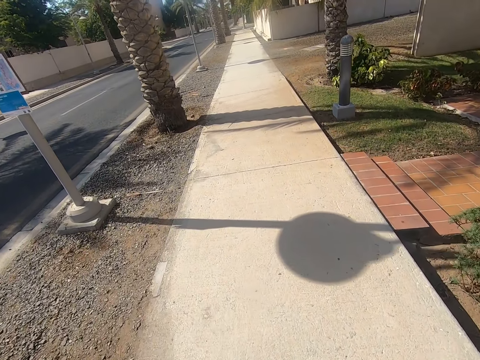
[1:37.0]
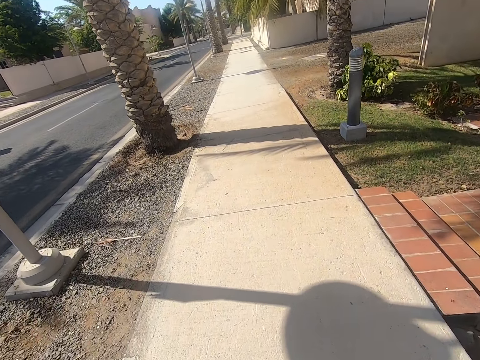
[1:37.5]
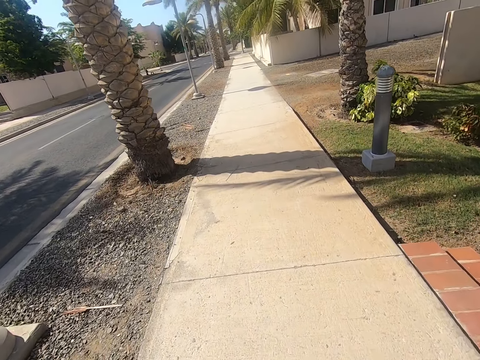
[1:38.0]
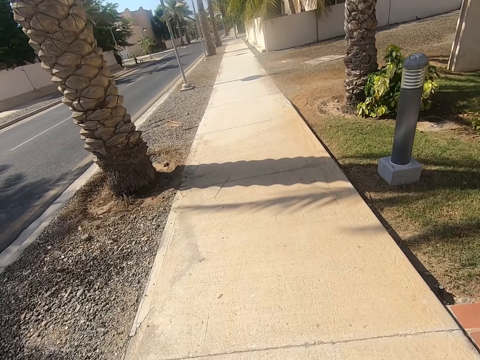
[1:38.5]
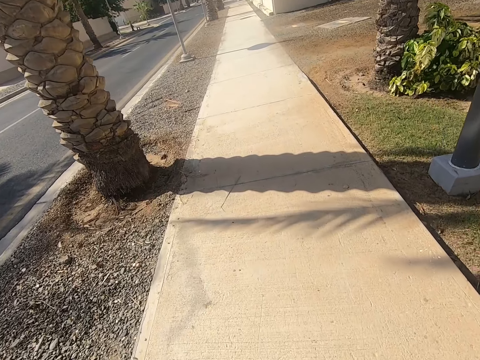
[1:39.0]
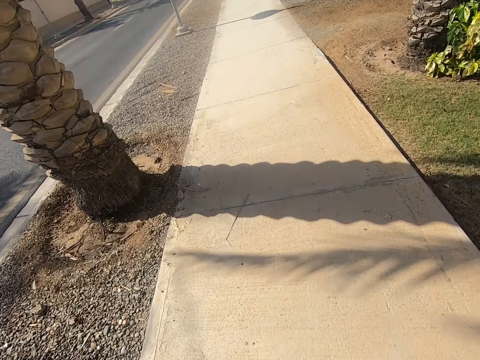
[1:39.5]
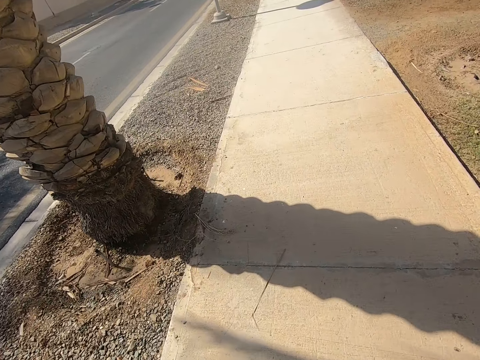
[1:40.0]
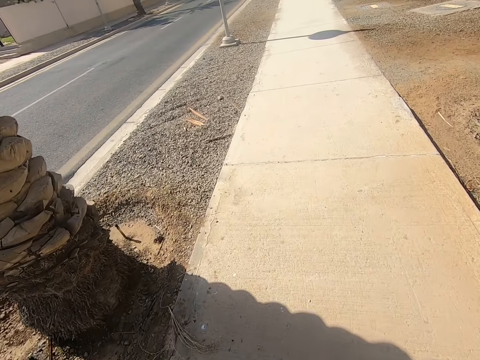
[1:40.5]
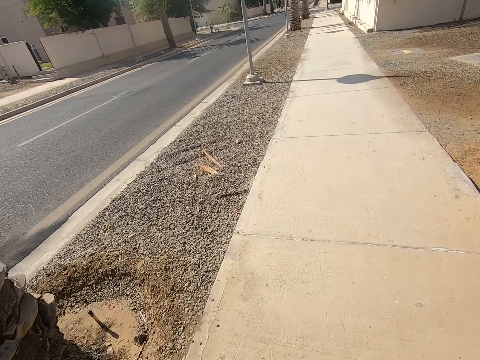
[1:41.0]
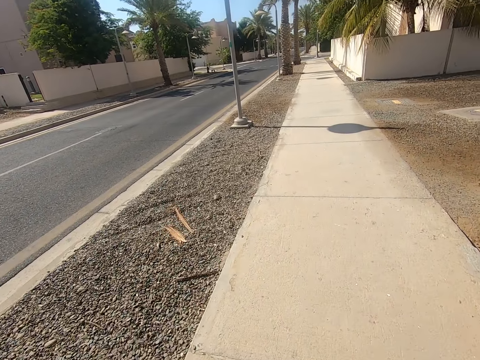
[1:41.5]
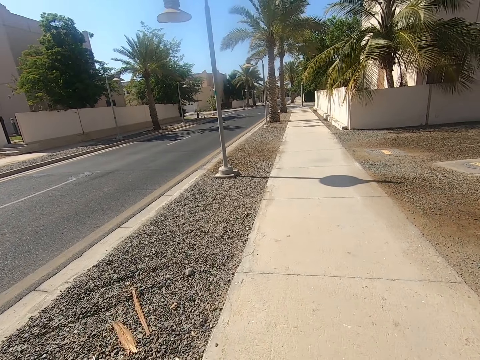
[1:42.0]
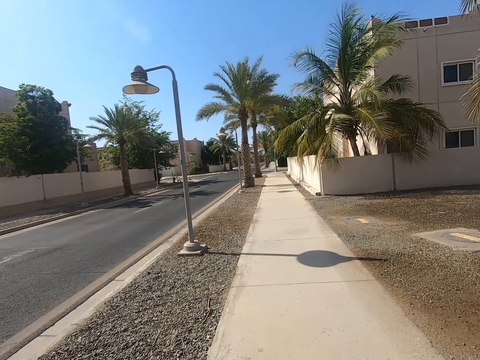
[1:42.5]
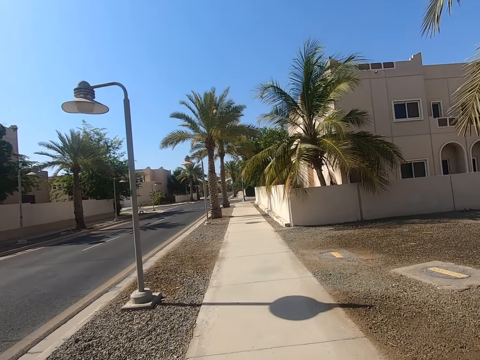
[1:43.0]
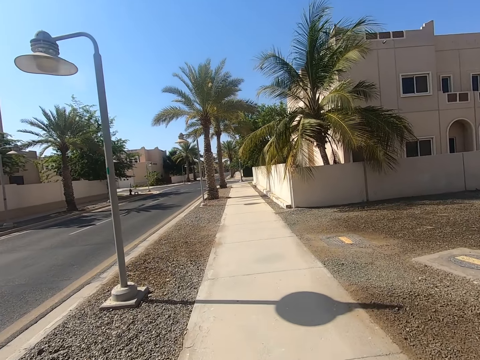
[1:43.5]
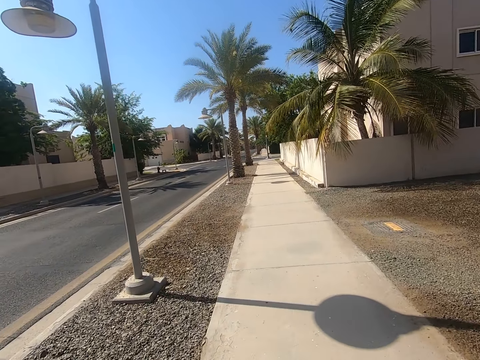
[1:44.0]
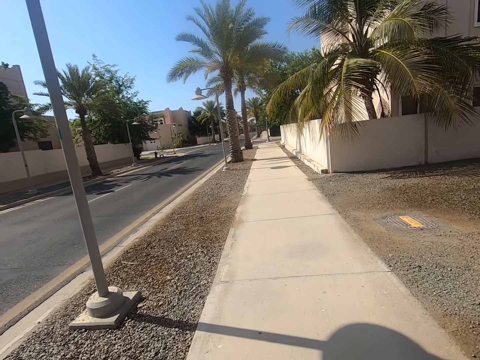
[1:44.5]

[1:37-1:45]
The camera wearer swings the right hand. They walk along the sidewalk.

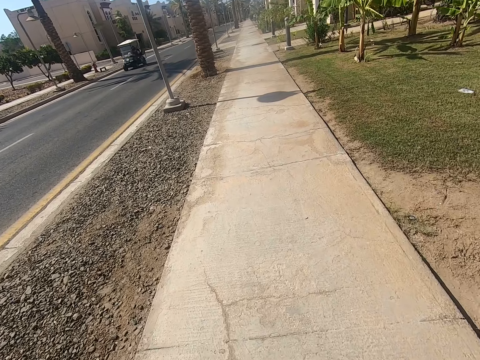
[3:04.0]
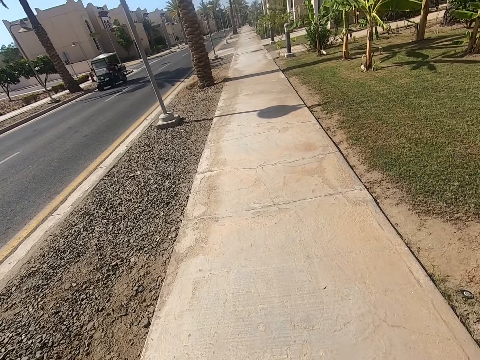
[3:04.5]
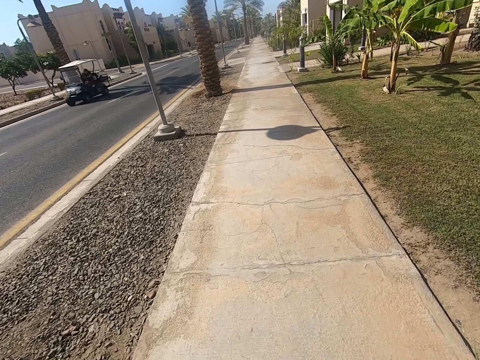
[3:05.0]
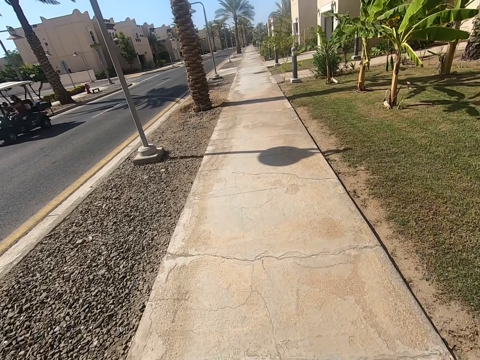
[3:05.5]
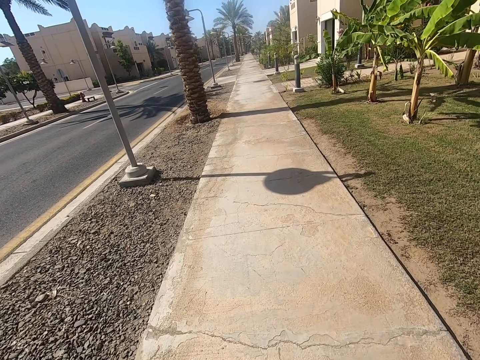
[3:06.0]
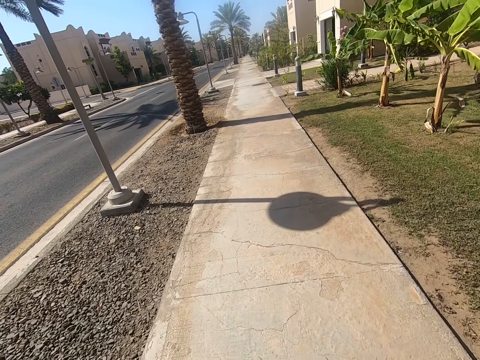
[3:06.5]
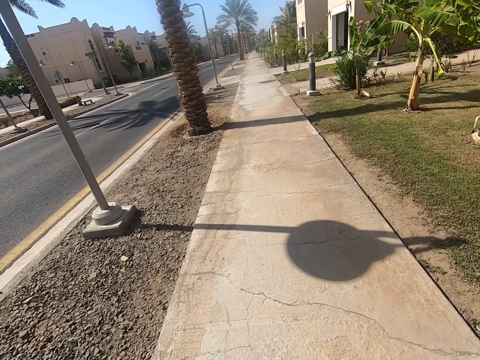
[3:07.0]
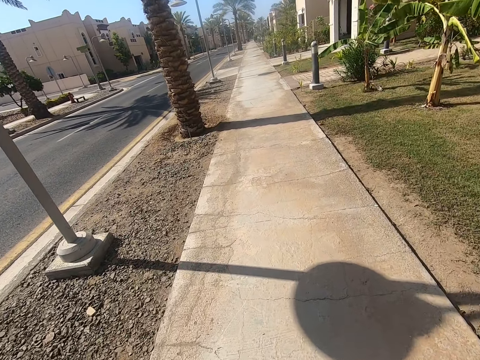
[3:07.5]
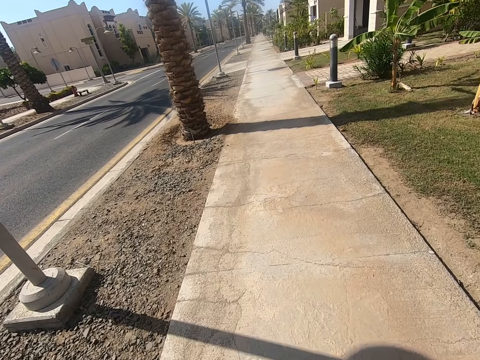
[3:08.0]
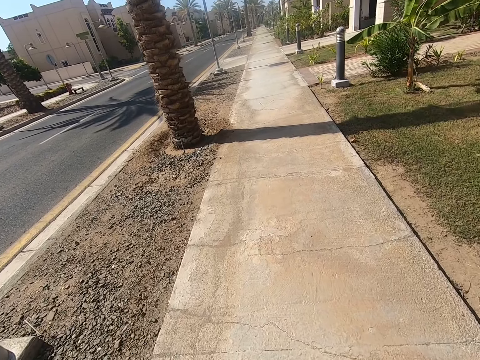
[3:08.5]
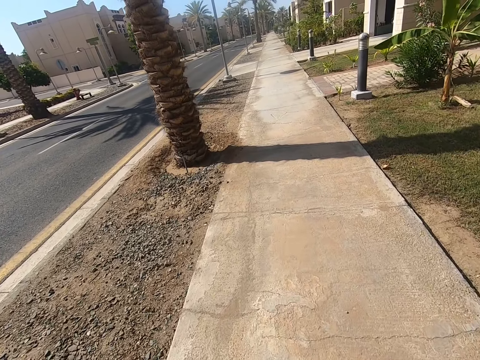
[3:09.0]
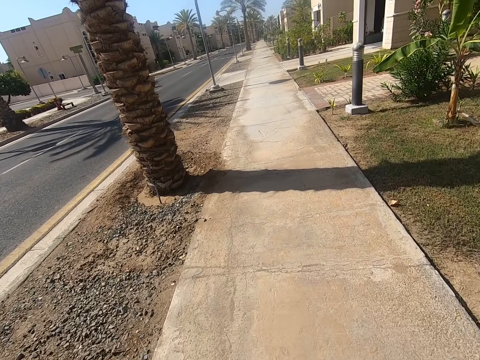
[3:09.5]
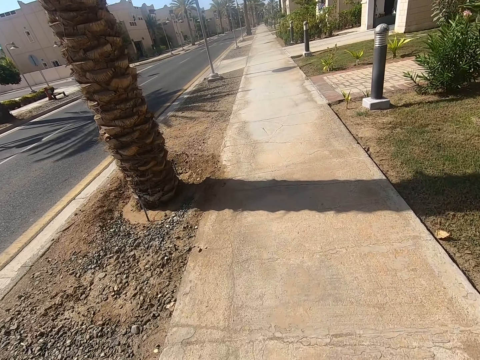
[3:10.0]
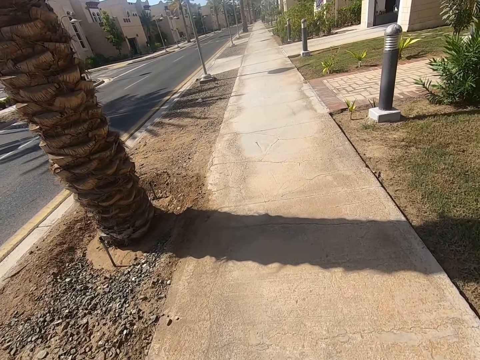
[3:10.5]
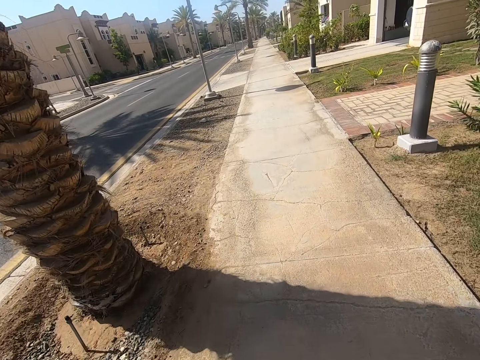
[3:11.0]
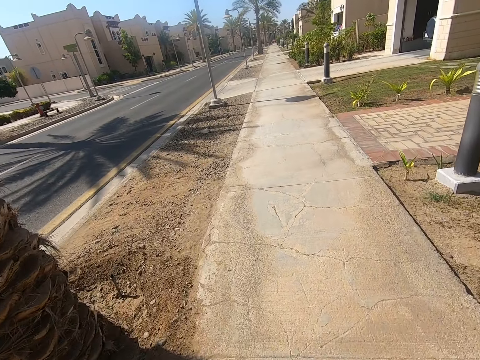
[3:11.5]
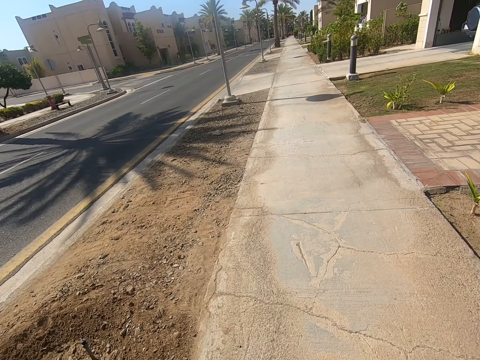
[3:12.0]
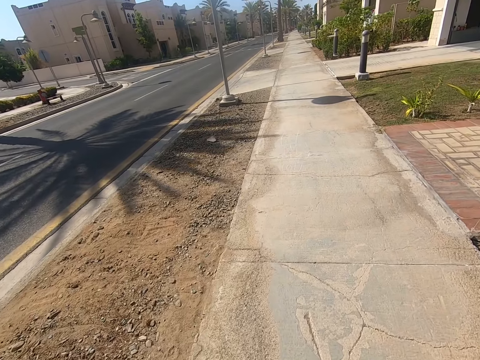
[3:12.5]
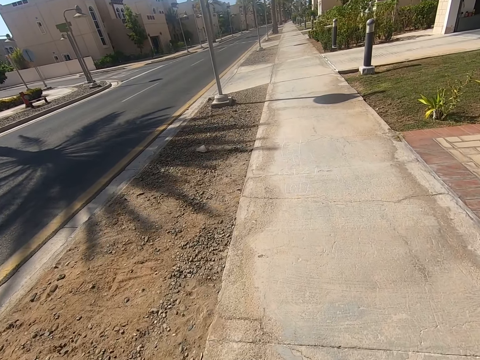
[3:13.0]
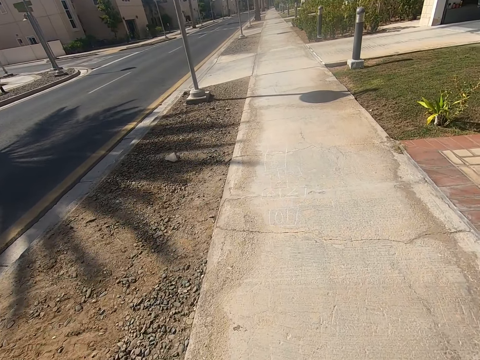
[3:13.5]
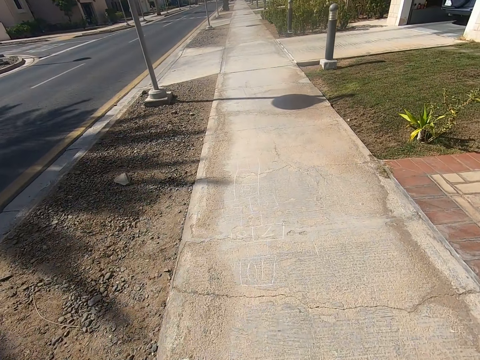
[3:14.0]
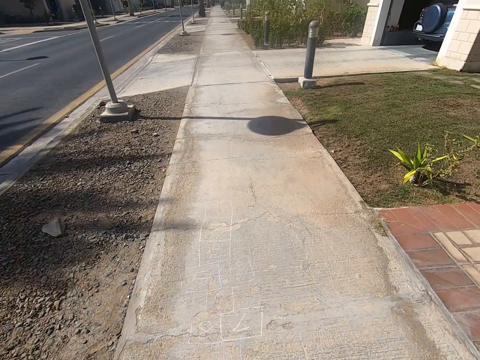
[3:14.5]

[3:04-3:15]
The tractor drives past the camera wearer. The camera wearer walks along the sidewalk.

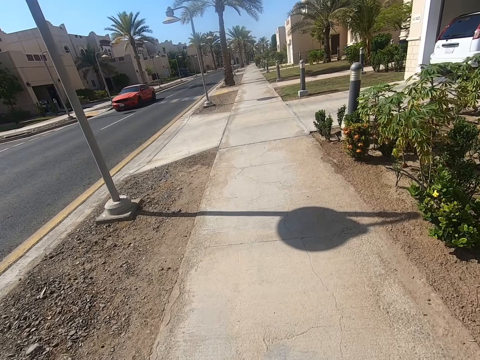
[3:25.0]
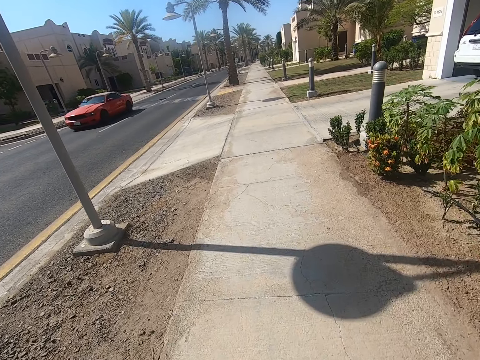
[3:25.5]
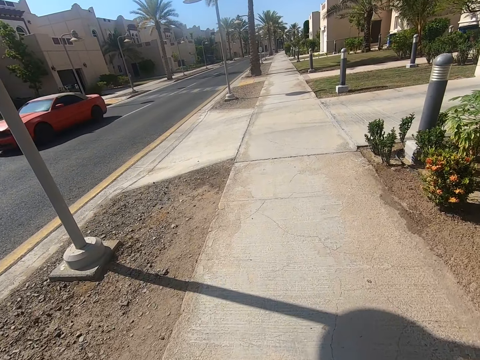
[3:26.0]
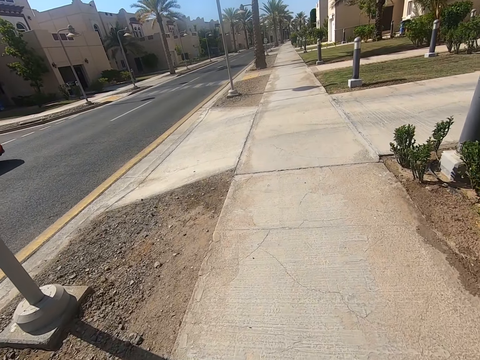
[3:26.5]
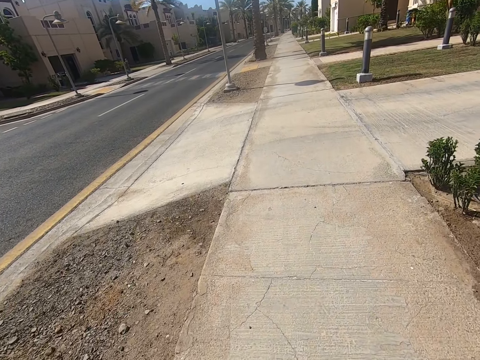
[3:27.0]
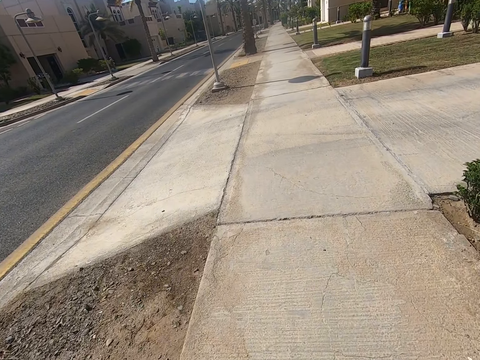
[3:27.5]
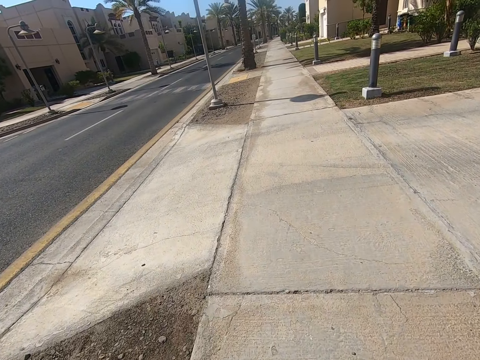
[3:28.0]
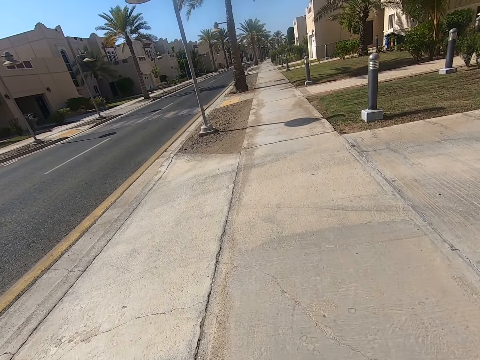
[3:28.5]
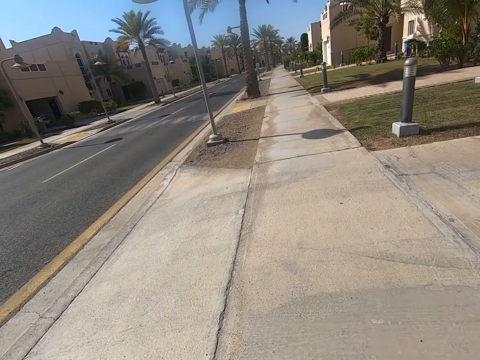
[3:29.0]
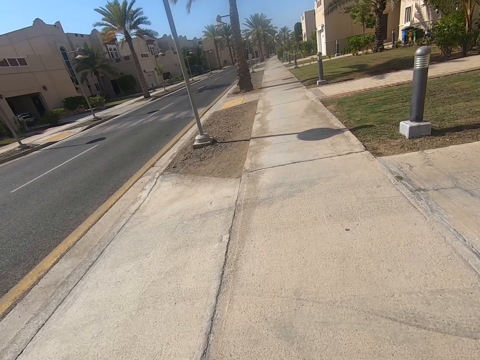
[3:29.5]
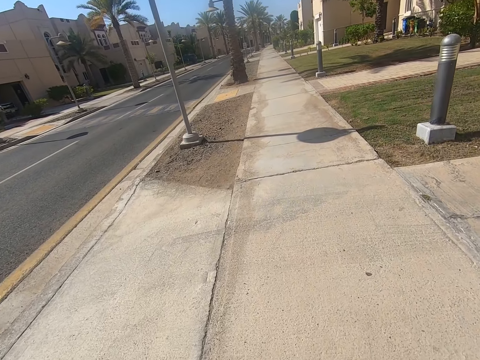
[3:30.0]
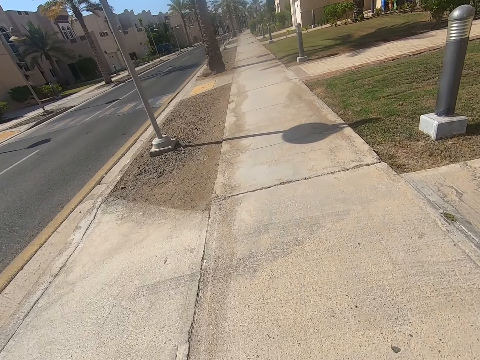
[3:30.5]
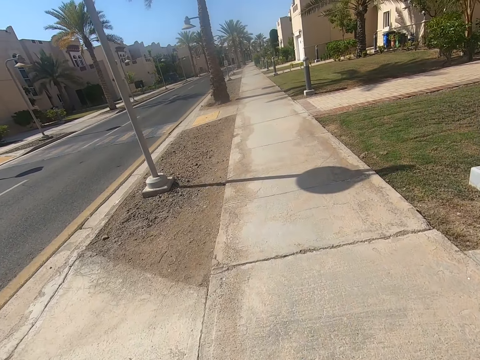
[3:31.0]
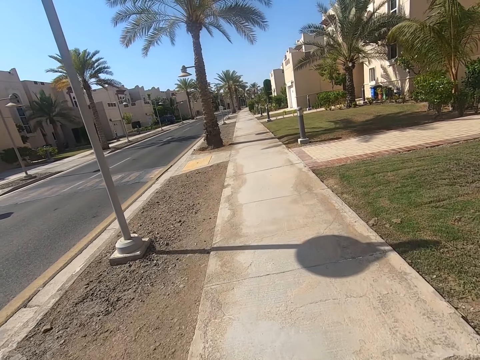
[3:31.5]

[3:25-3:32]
The red SUV drives past the camera wearer. The camera wearer walks along the sidewalk.
